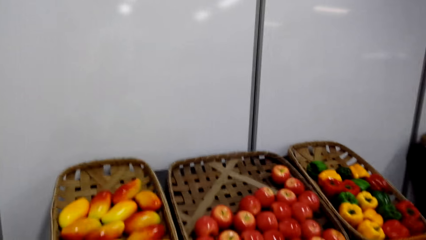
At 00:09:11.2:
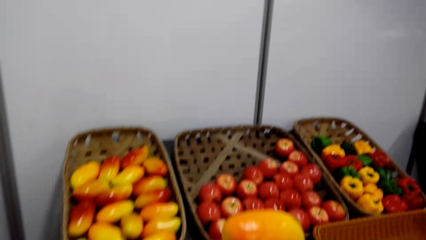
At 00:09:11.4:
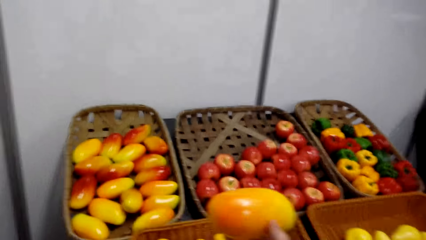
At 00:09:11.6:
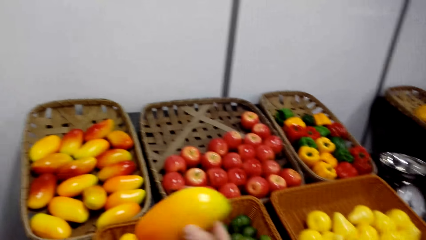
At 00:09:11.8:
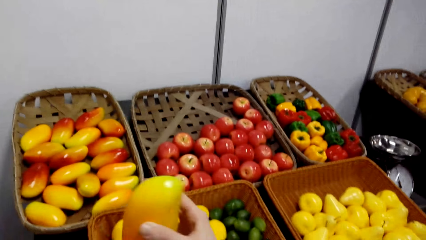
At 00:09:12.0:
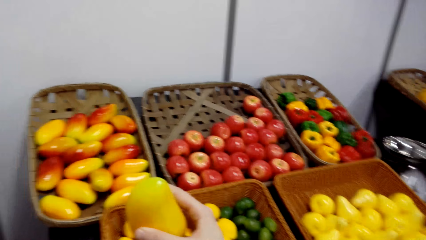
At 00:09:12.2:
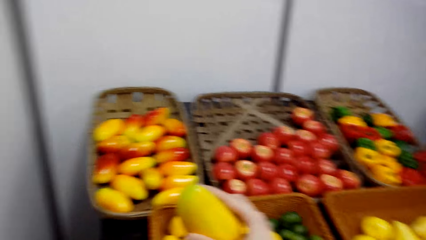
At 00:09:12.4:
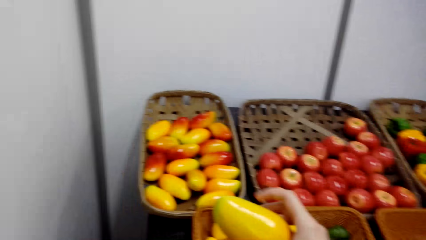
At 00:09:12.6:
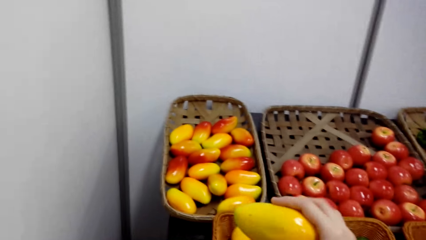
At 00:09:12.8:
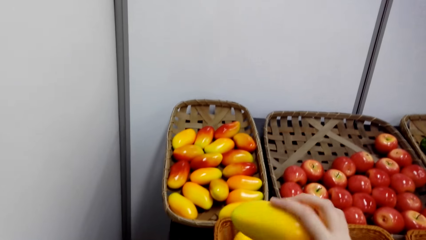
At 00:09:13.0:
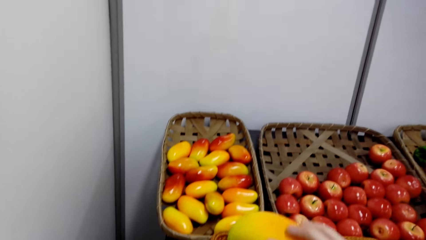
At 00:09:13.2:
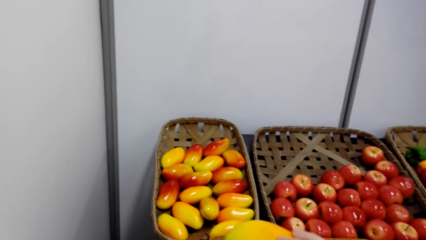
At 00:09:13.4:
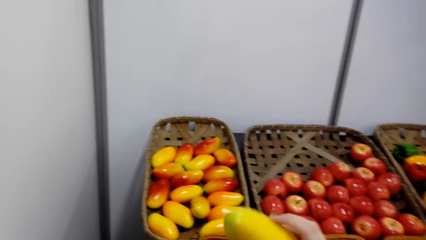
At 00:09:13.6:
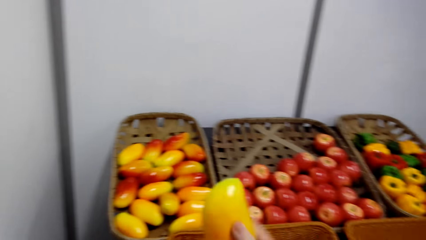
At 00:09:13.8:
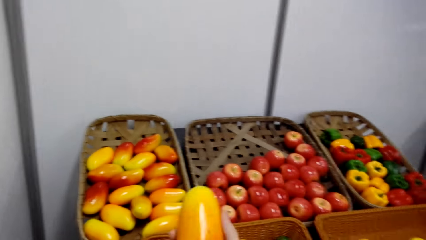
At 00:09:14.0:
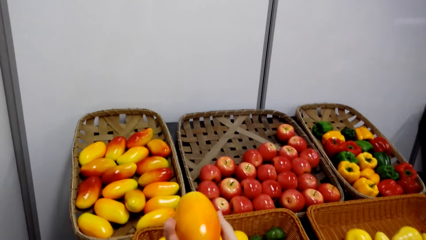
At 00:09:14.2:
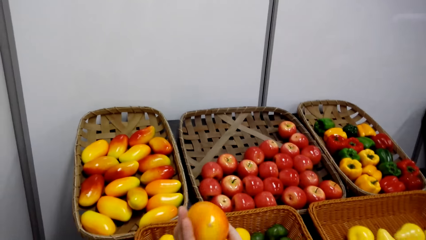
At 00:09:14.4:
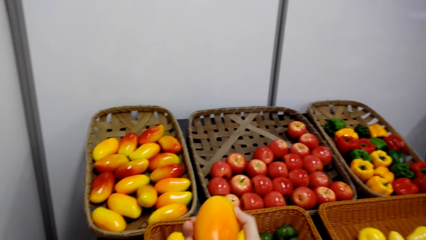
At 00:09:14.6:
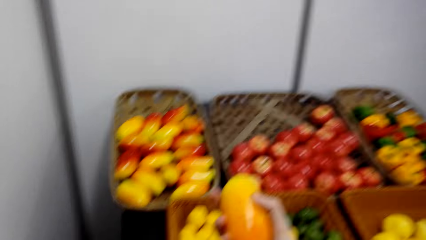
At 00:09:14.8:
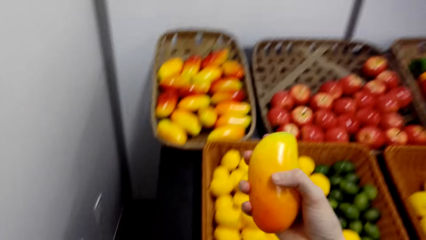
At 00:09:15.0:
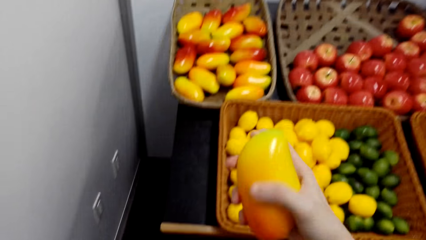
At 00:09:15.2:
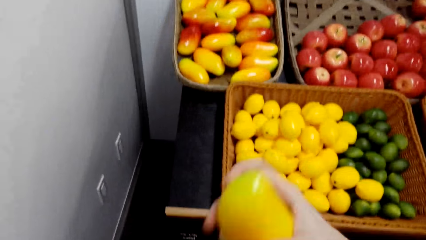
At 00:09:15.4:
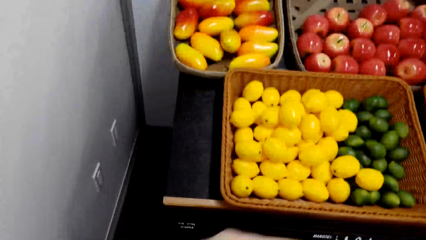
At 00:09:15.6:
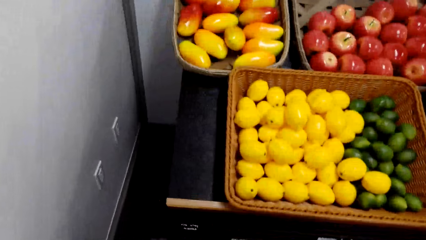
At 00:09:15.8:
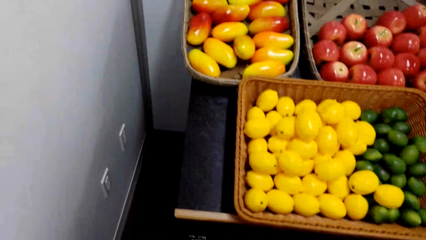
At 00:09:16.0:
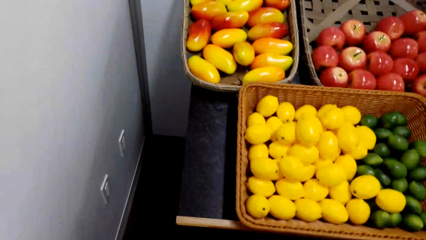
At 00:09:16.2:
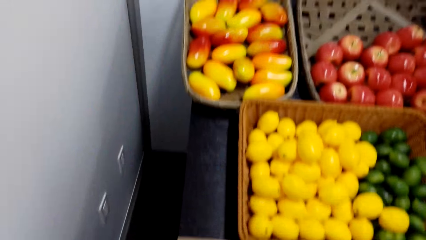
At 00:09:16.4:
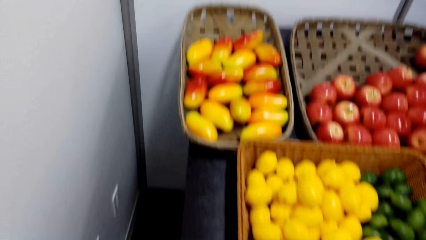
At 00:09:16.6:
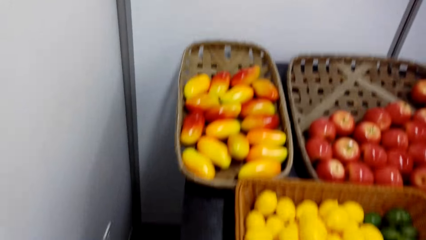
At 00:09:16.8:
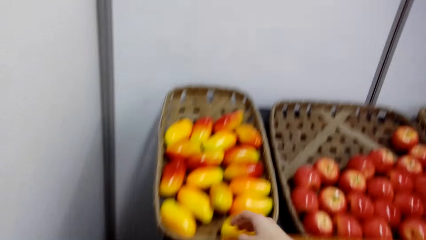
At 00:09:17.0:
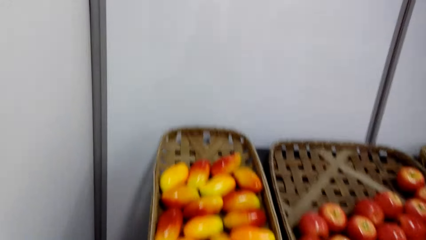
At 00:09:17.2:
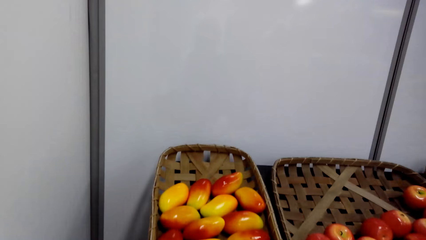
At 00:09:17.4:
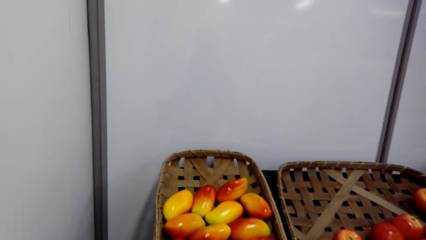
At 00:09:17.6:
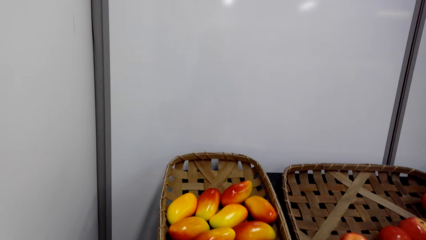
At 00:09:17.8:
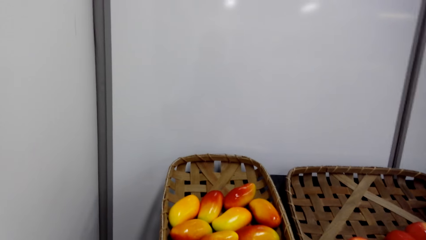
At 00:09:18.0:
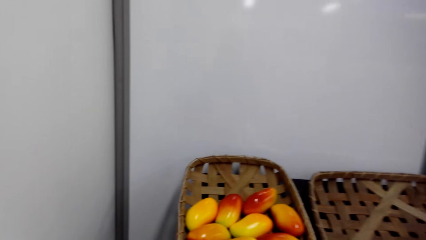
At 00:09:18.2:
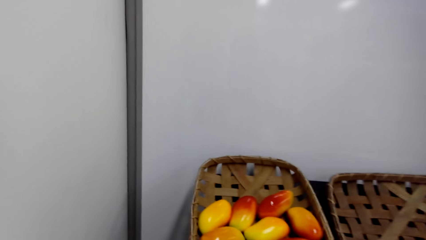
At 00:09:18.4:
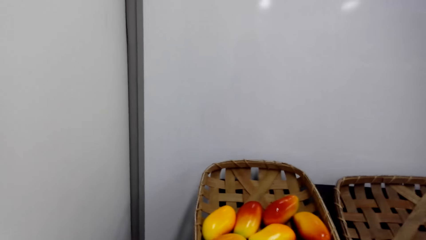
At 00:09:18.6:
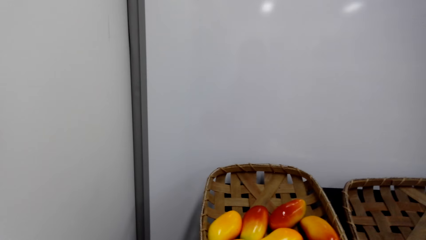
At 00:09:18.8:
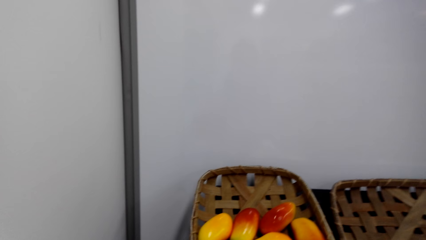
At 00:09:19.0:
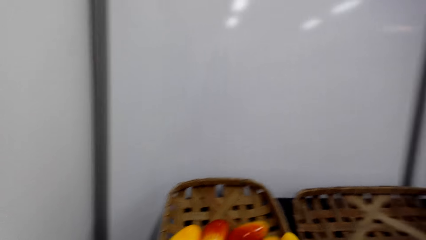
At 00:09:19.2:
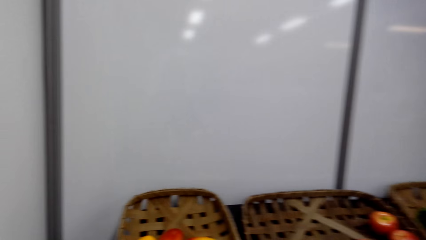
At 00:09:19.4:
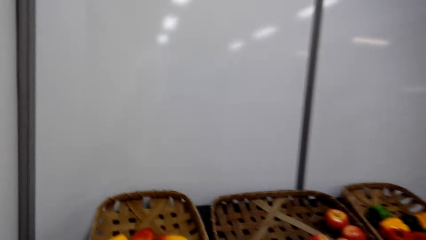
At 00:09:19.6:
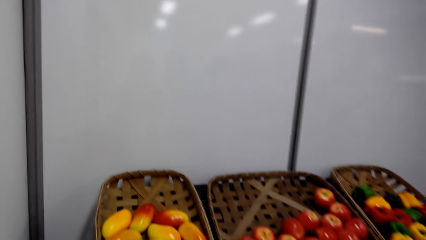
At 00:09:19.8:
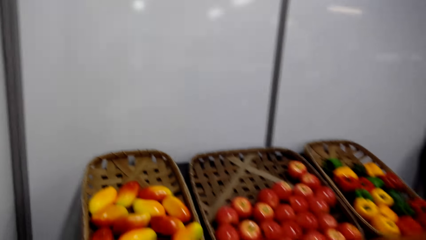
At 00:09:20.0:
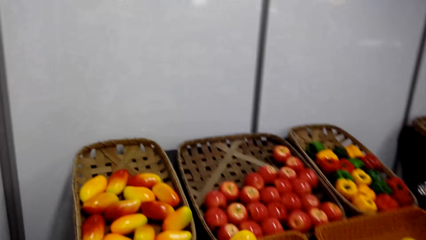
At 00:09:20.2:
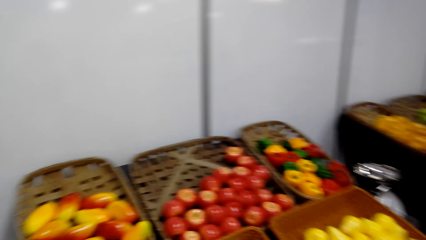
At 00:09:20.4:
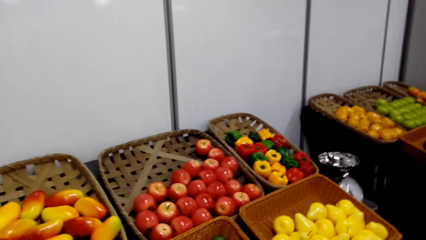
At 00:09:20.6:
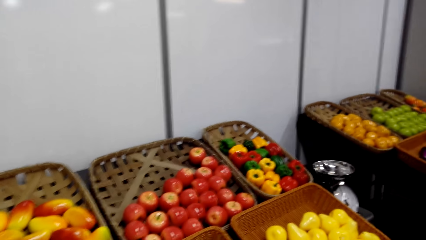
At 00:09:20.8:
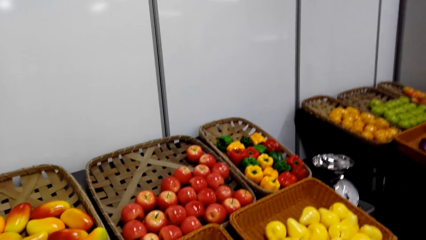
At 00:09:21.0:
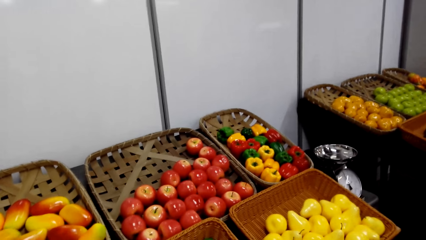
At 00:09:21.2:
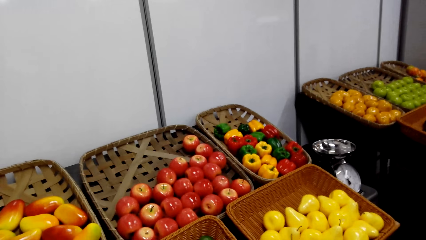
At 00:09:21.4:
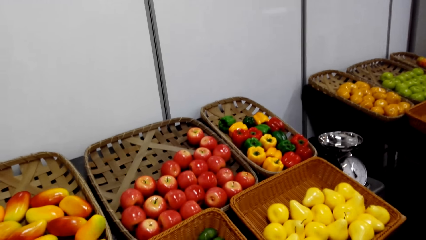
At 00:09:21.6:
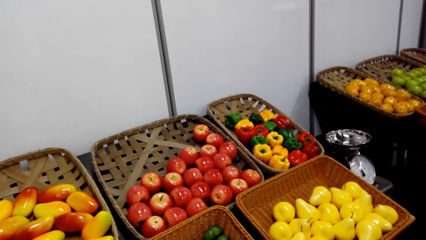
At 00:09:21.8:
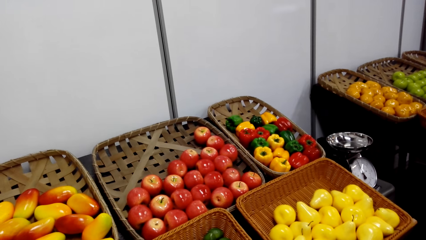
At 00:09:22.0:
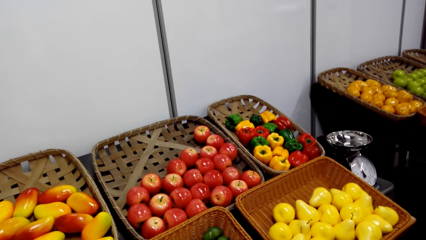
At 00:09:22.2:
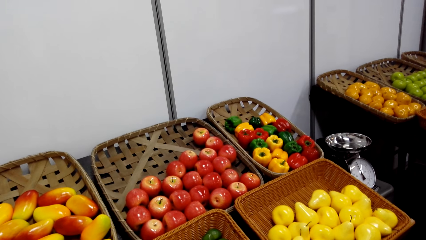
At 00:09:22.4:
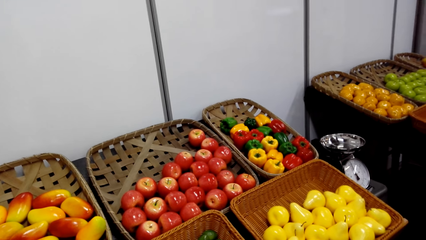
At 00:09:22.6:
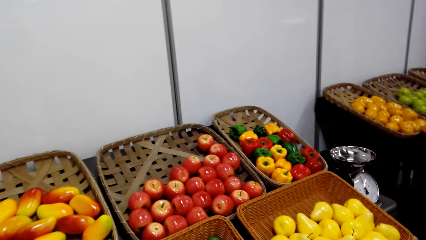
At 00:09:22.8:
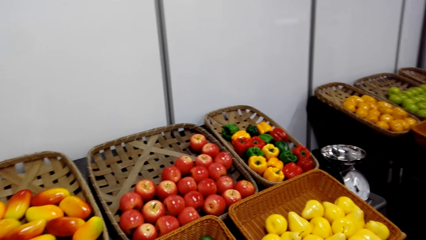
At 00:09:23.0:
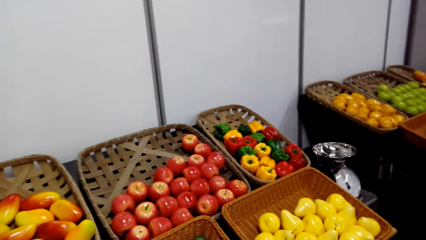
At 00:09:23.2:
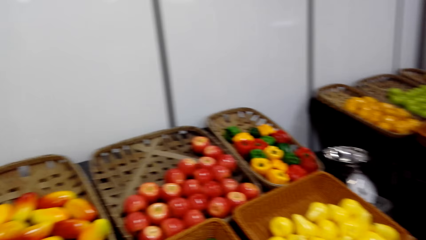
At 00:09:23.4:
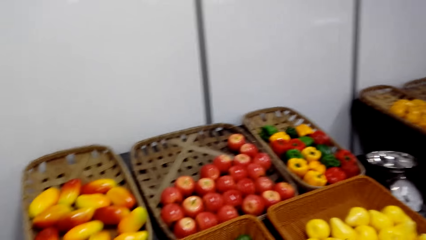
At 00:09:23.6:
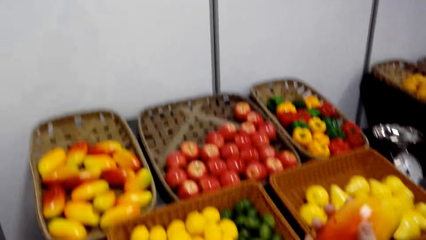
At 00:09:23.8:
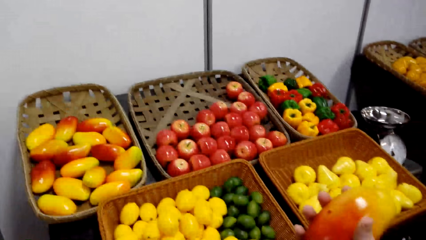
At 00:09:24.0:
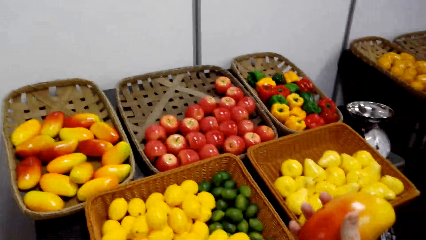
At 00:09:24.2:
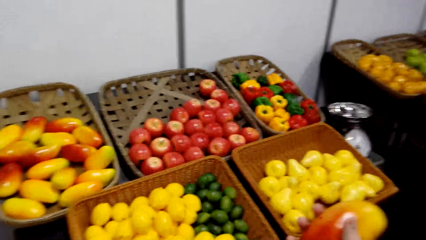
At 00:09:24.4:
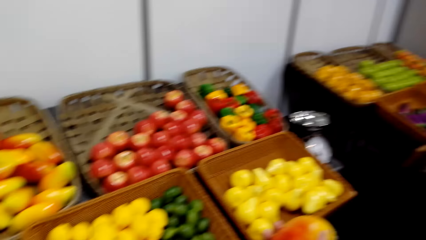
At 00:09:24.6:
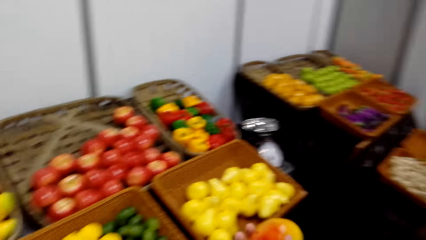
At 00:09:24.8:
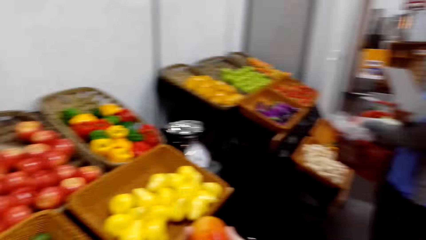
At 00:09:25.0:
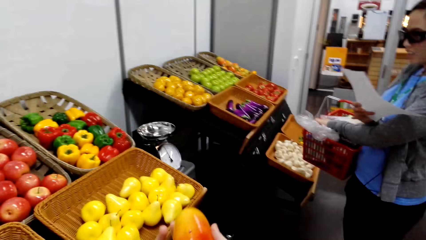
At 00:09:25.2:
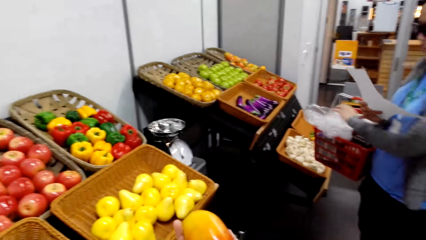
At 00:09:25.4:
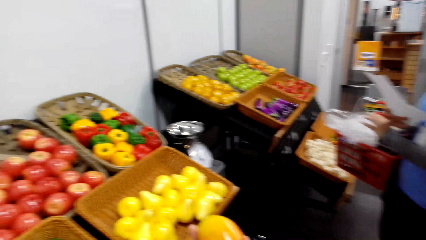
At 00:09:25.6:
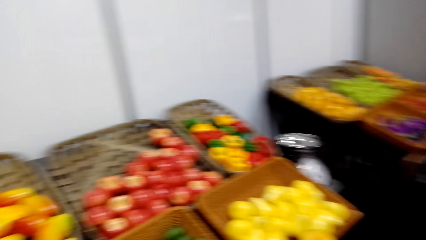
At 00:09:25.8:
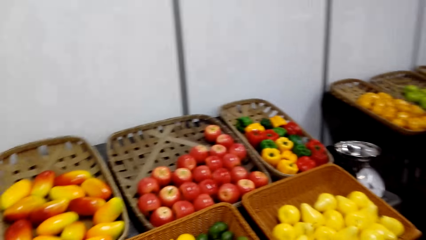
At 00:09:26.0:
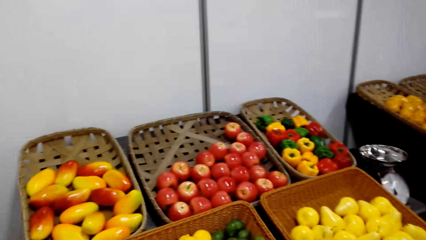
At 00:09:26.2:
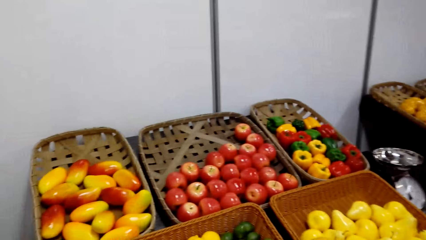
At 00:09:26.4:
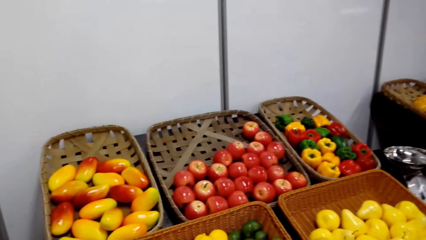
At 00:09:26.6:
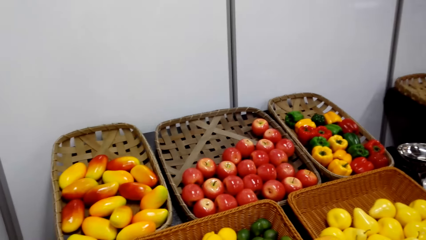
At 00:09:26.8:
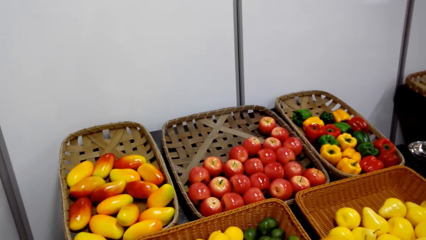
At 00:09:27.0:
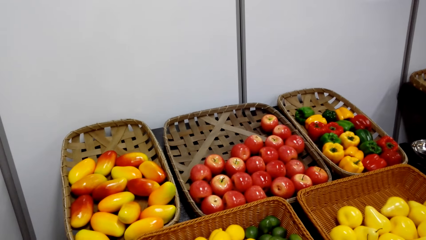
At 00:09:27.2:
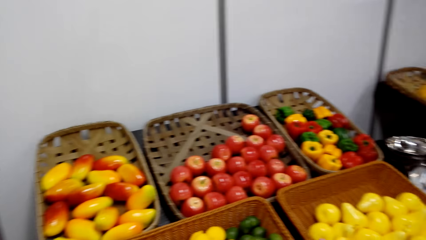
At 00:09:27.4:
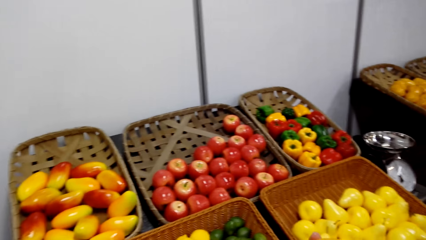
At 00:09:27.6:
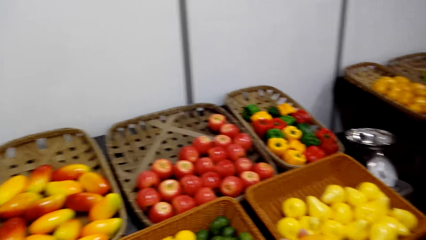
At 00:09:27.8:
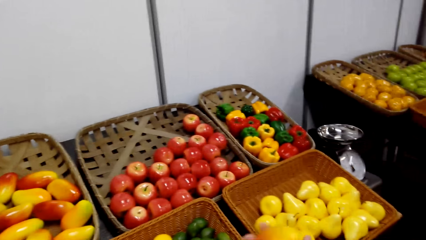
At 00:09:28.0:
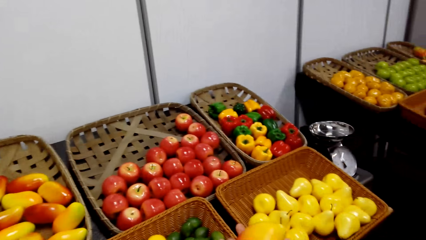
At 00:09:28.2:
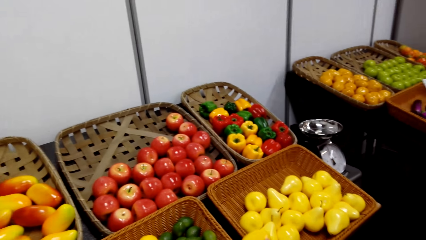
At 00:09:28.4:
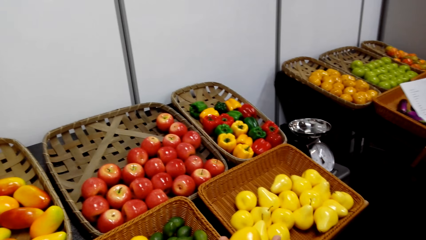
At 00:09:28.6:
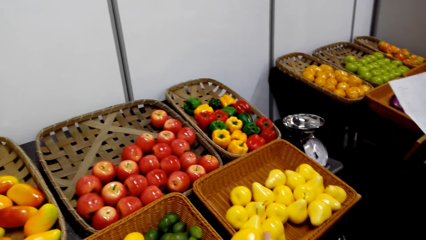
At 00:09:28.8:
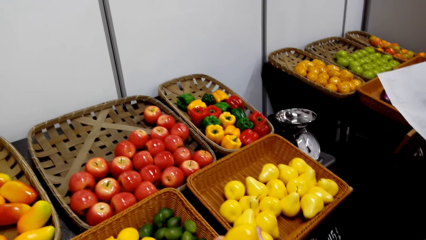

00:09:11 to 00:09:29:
The camera wearer views a mango in the hand. They hold the mango on the right hand. They pack the mango. They look around the fruit baskets. They move towards the mangoes. They stand beside the fruit display. They view the mango. A woman reads from a paper. The camera wearer converses with the woman. They look around the fruit baskets.
